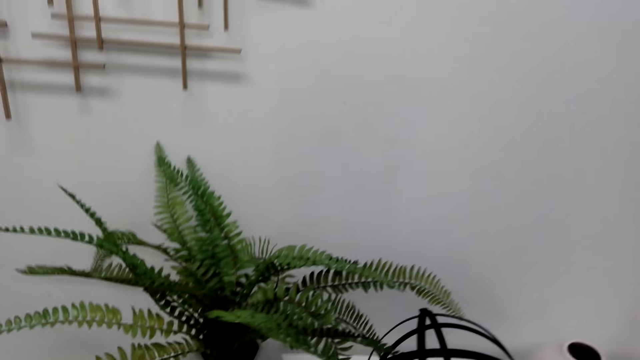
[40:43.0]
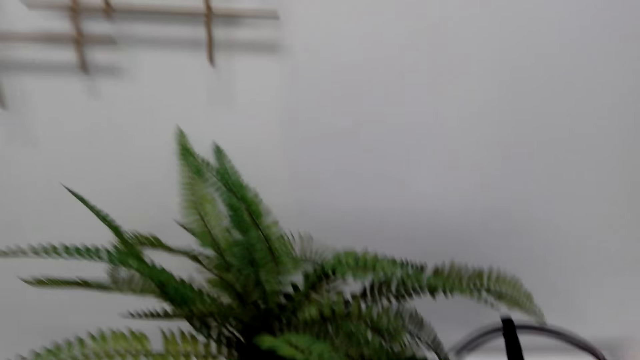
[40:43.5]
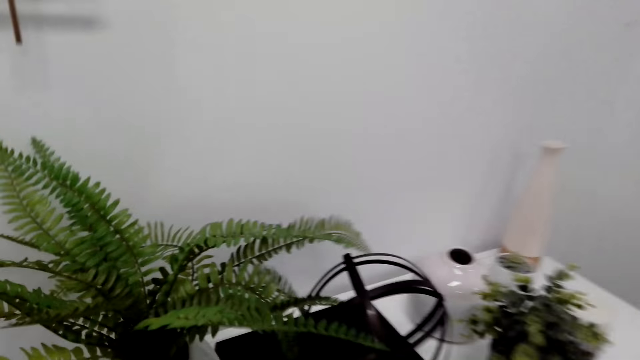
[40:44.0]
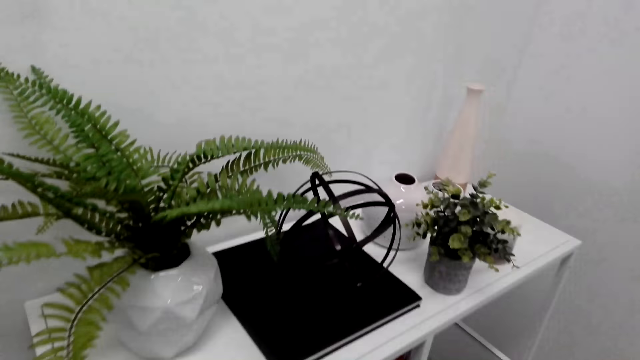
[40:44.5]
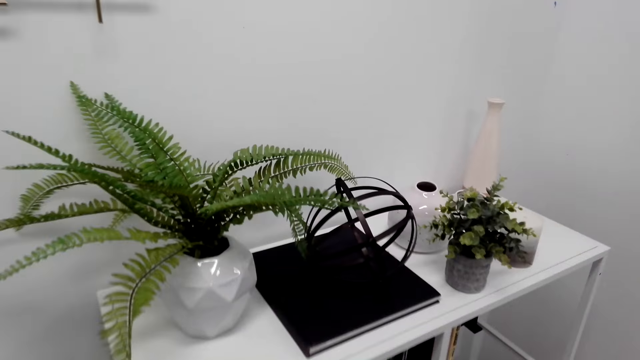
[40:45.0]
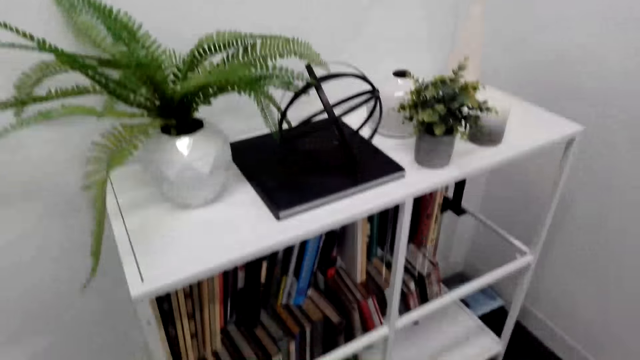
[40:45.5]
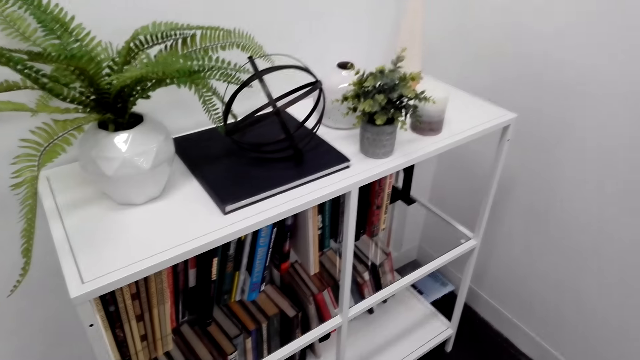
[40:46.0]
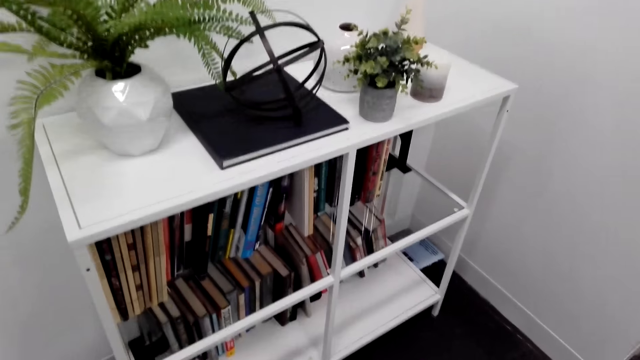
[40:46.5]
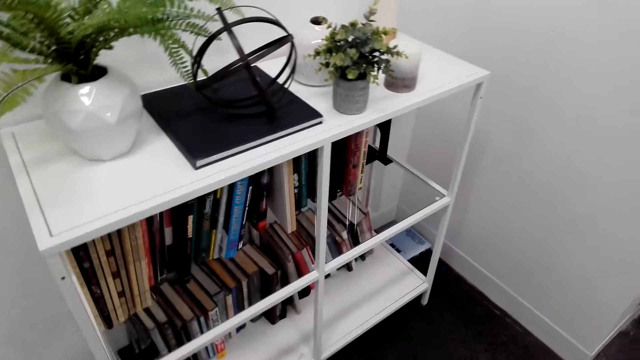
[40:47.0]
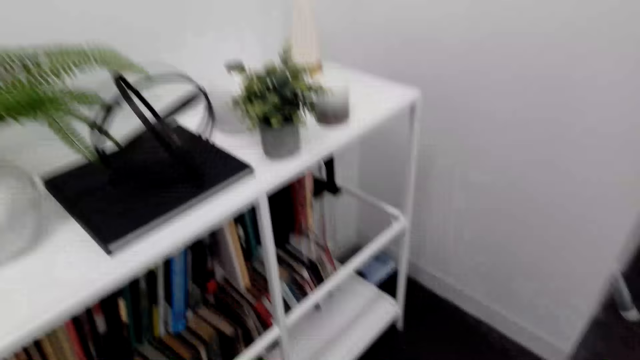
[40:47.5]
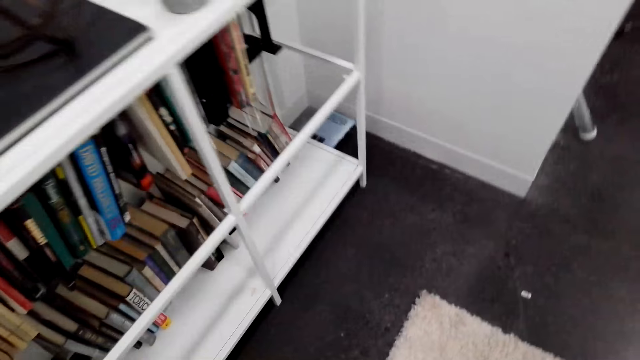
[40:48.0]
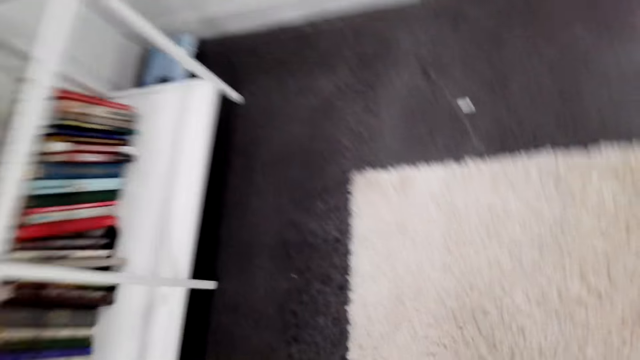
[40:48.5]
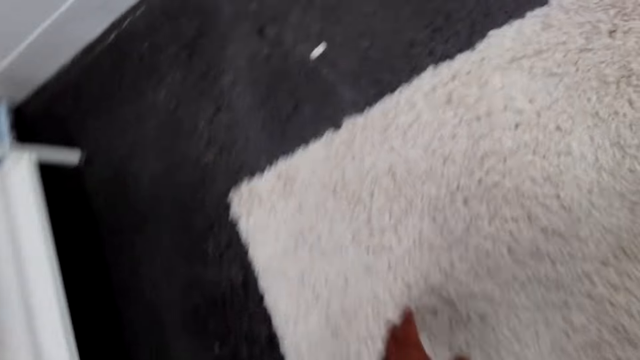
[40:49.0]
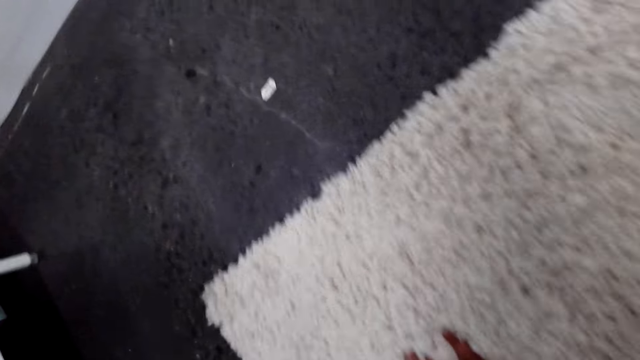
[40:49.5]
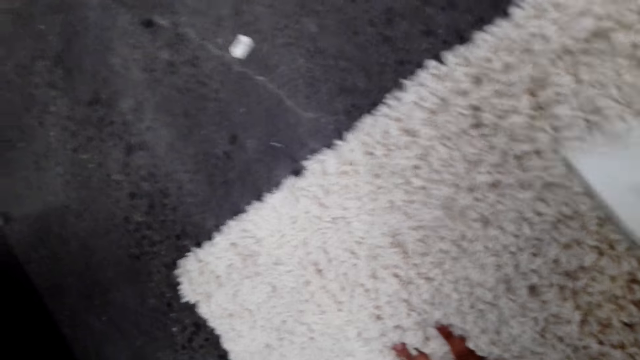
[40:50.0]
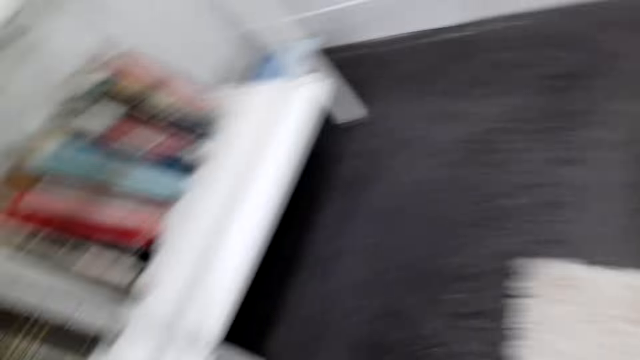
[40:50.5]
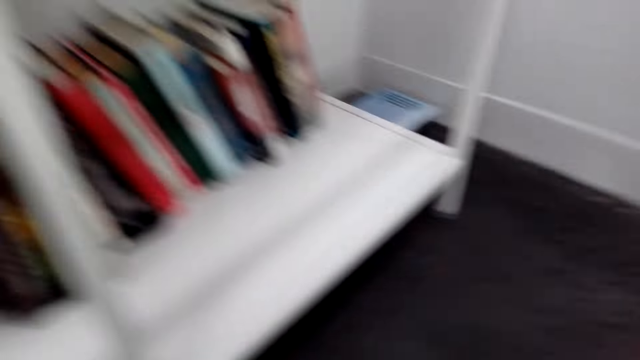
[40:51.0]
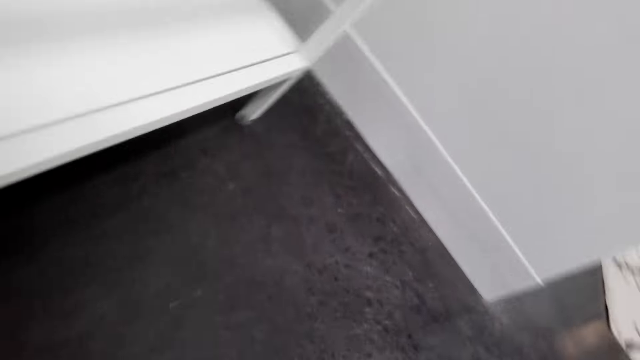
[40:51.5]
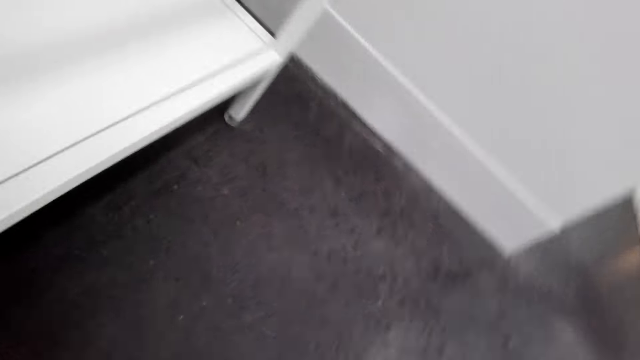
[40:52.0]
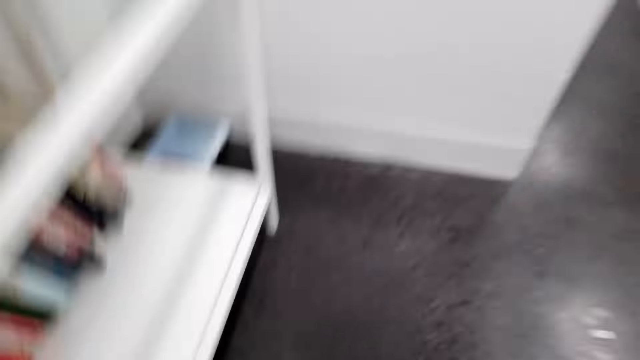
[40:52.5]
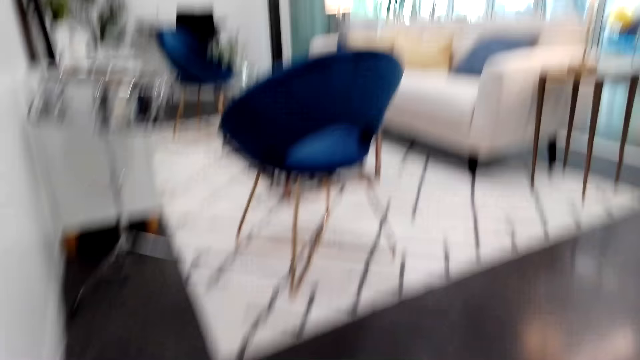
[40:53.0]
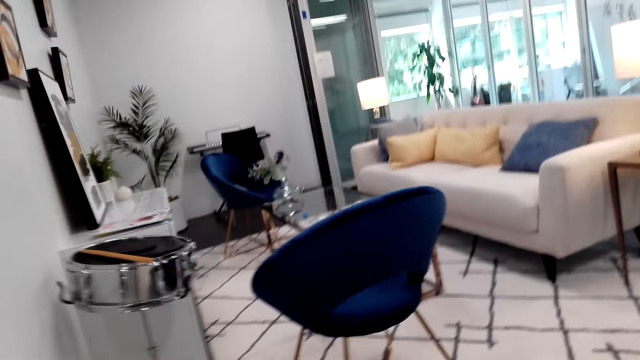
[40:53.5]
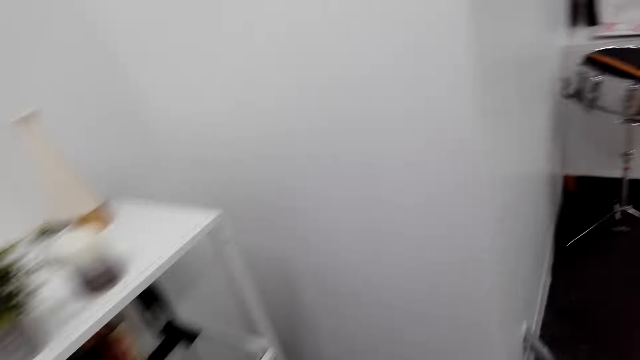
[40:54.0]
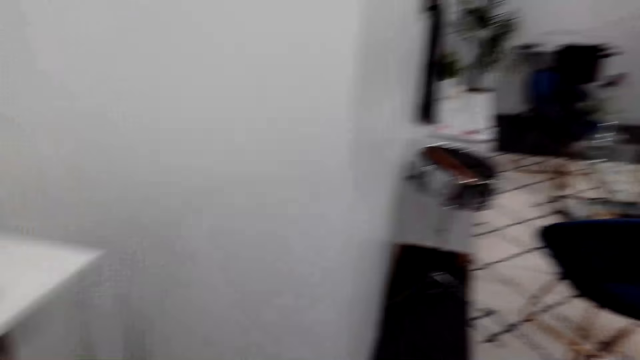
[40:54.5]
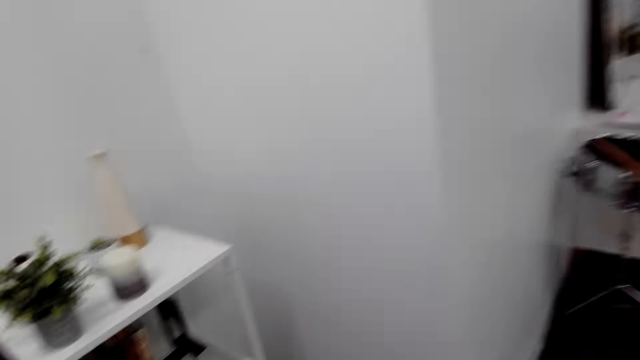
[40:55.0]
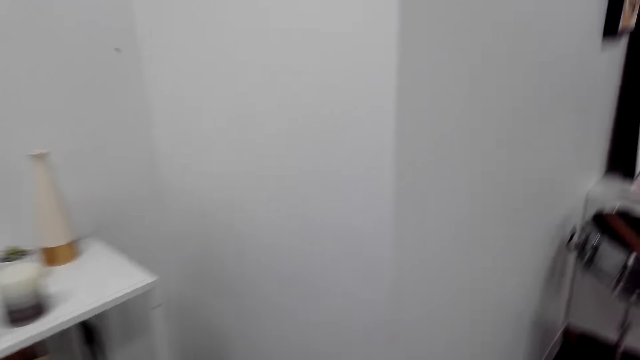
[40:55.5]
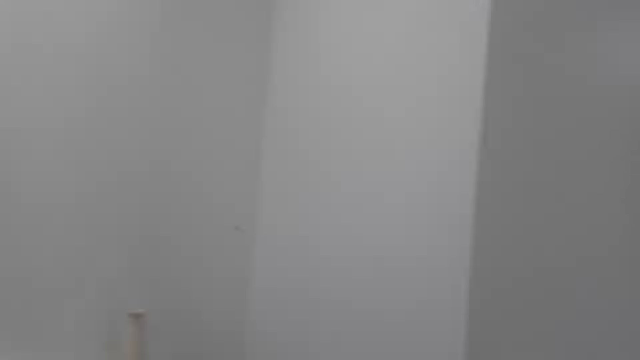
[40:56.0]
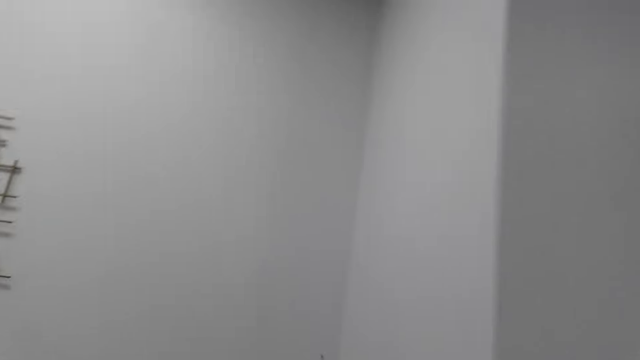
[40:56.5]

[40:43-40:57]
The camera wearer bends down to the floor. He does something on the floor. He stands up on his feet. He looks around.

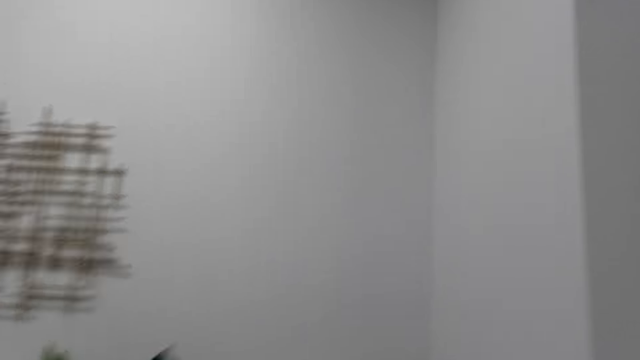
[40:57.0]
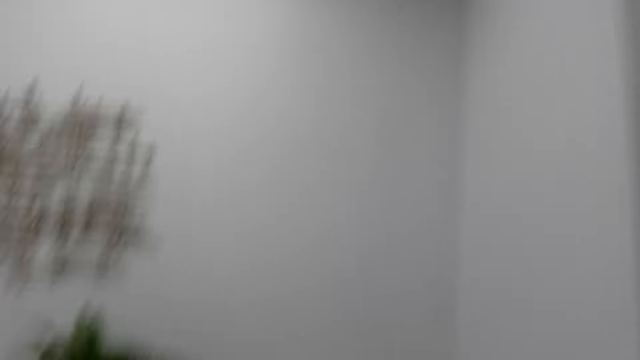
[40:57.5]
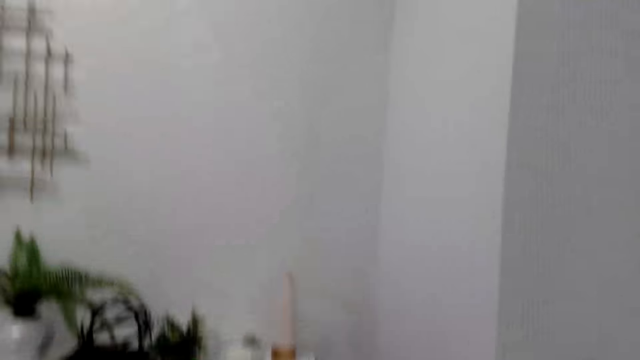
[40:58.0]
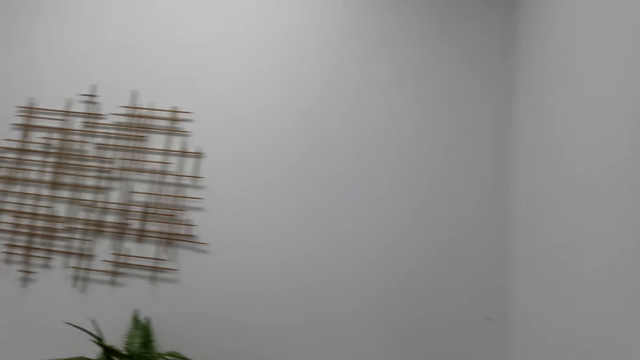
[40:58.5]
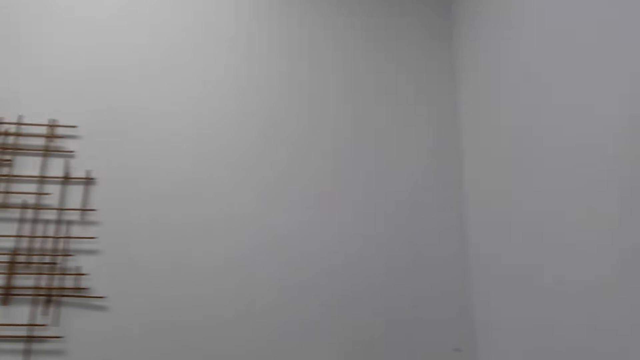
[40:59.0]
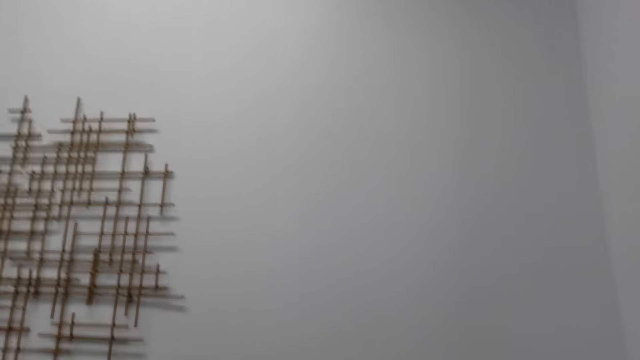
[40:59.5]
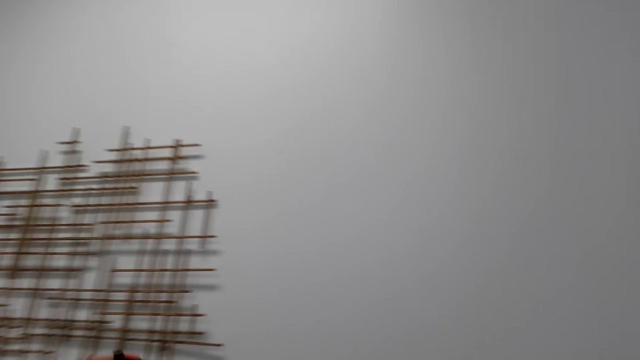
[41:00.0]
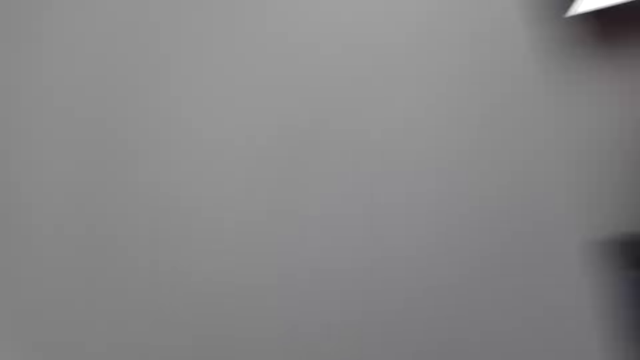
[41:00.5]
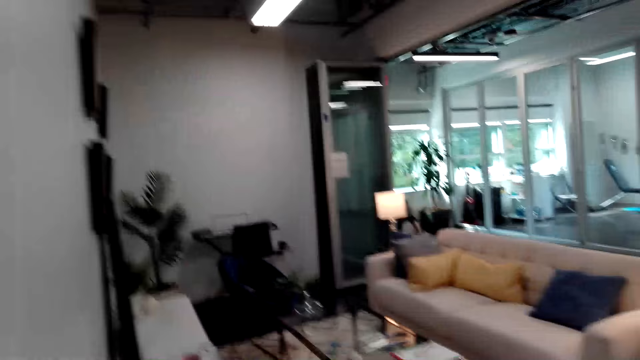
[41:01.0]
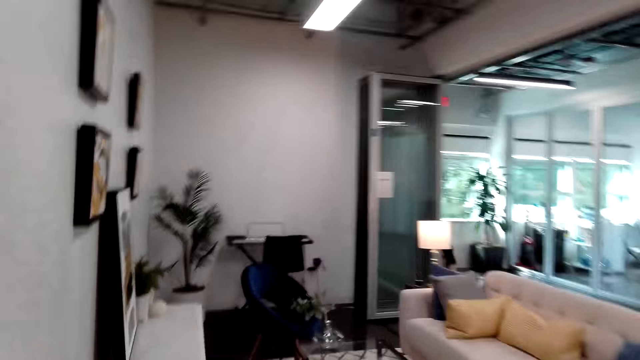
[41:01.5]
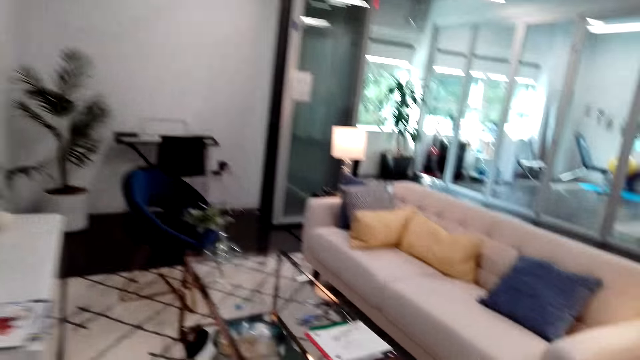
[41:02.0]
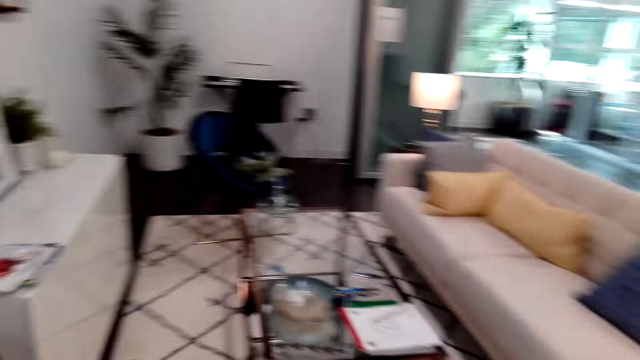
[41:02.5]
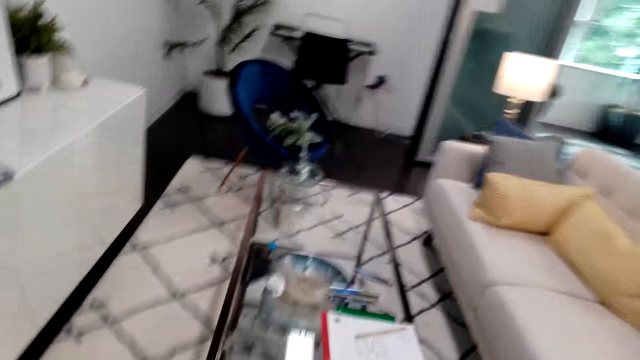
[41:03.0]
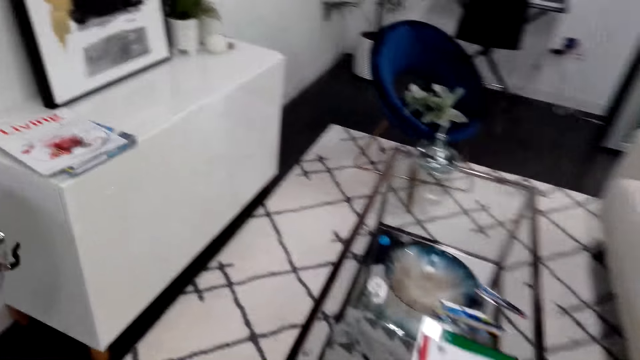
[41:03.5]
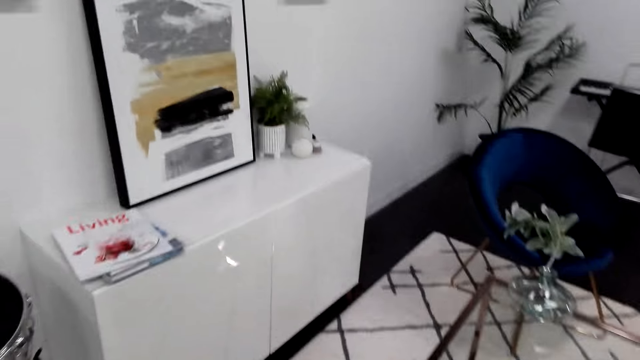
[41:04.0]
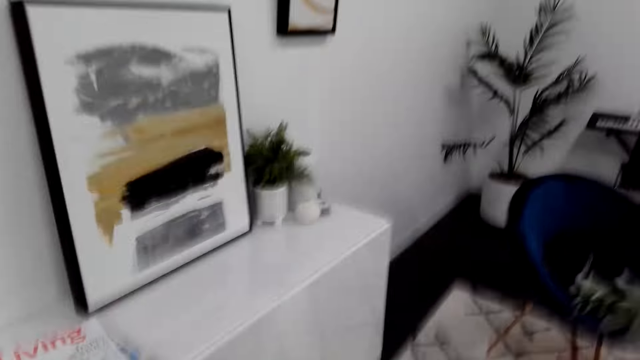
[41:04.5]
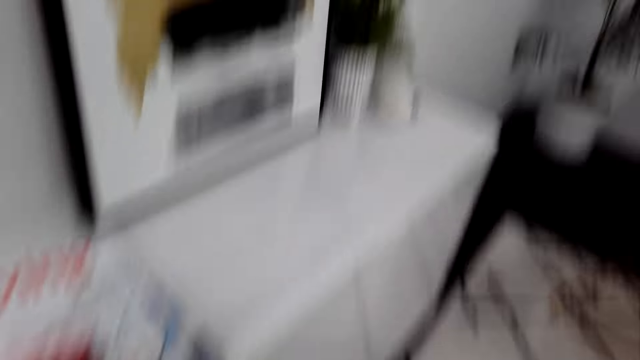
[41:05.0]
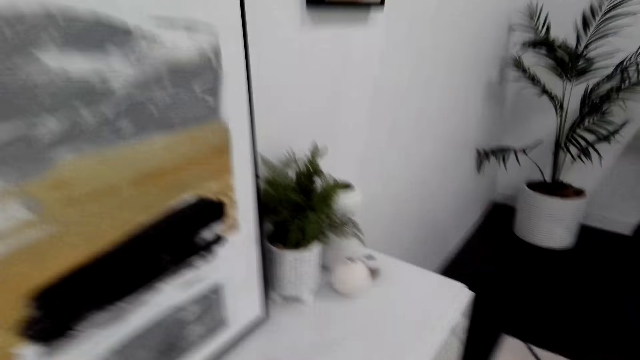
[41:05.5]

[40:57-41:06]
The camera wearer walks in the study room.
